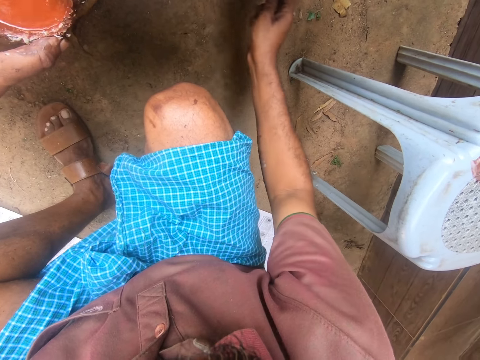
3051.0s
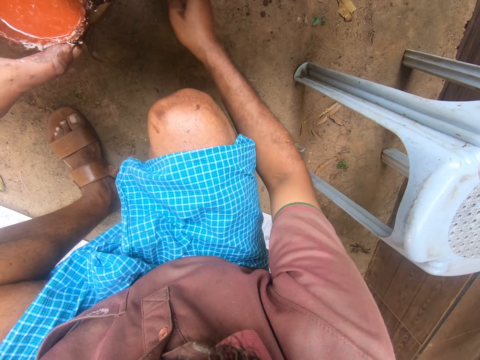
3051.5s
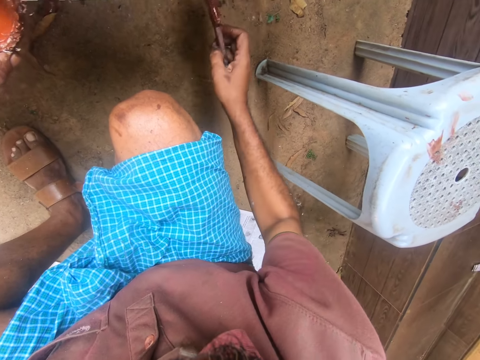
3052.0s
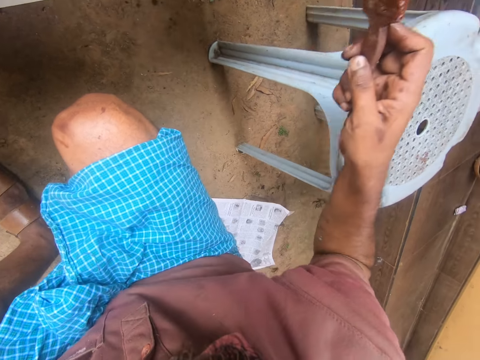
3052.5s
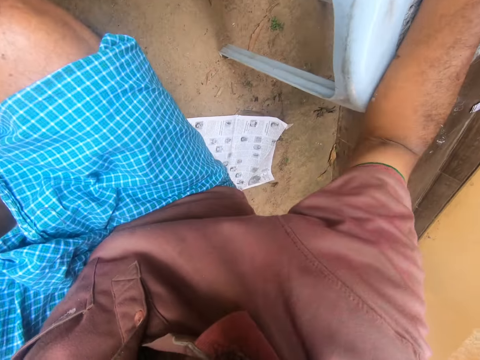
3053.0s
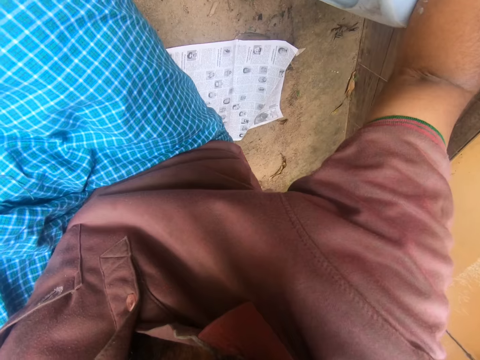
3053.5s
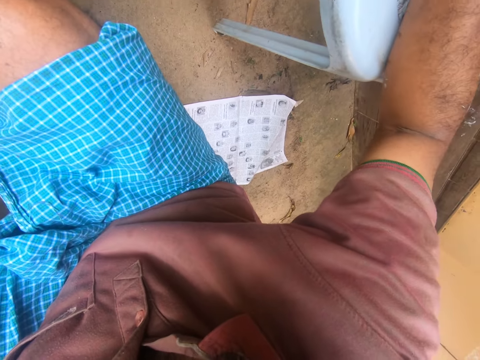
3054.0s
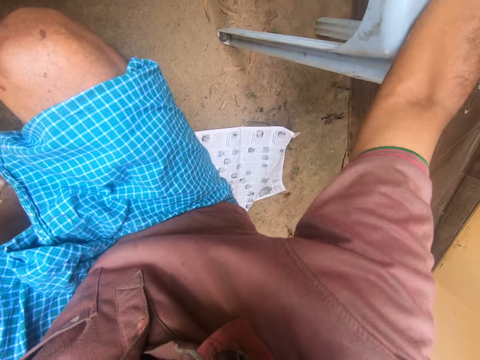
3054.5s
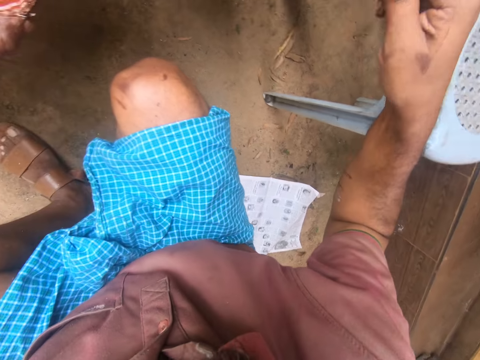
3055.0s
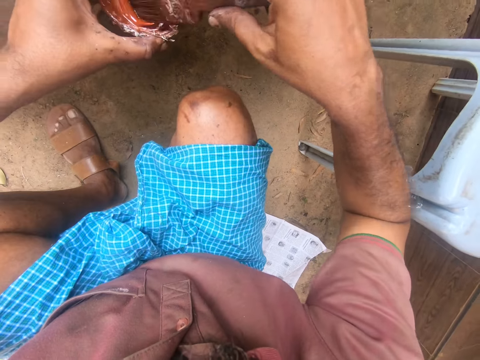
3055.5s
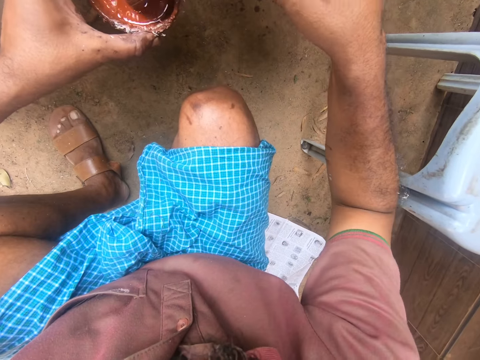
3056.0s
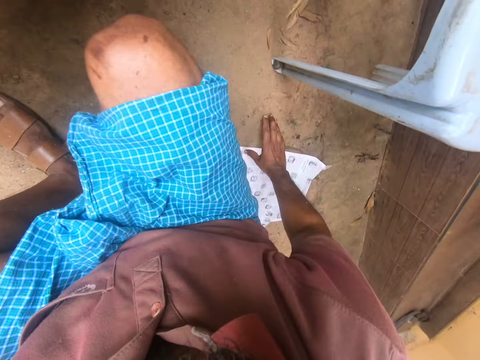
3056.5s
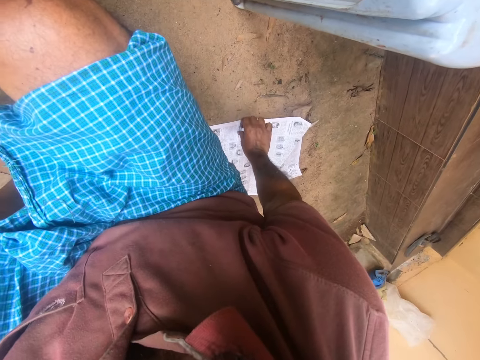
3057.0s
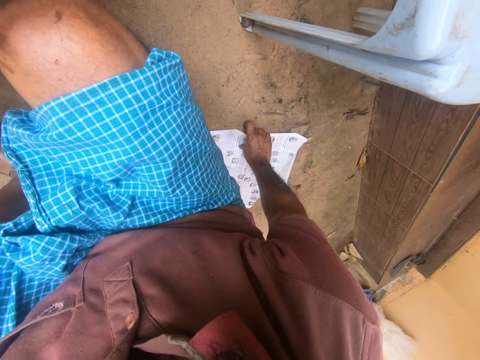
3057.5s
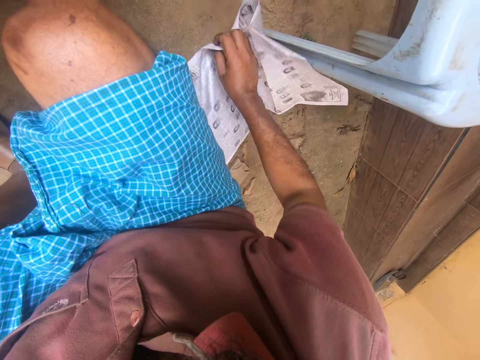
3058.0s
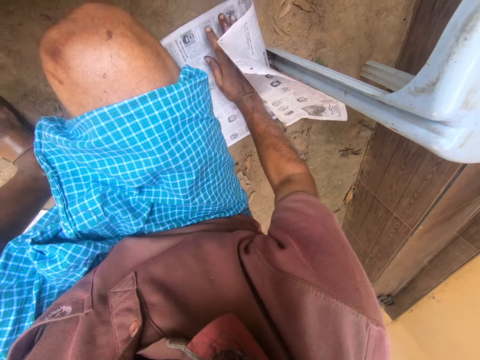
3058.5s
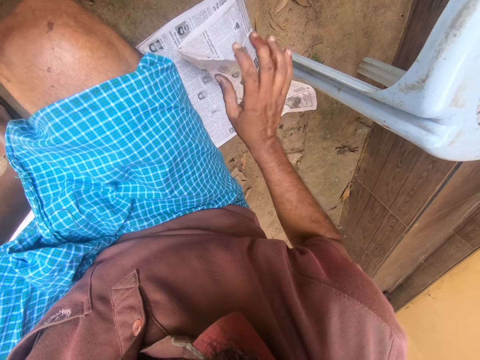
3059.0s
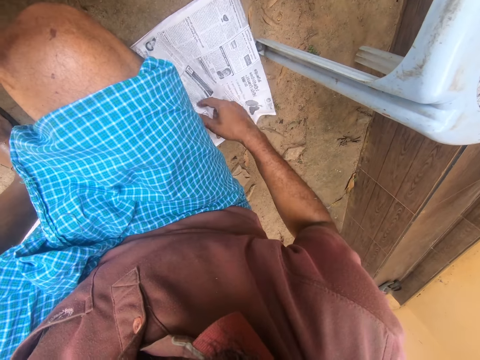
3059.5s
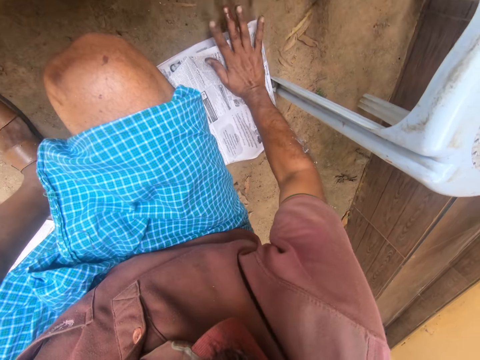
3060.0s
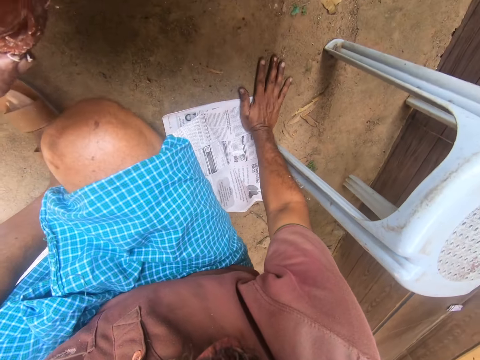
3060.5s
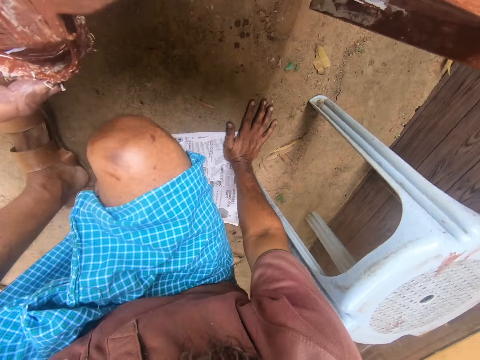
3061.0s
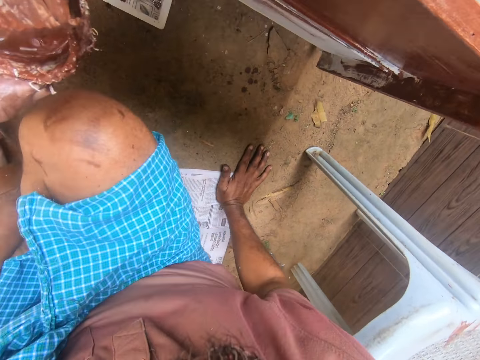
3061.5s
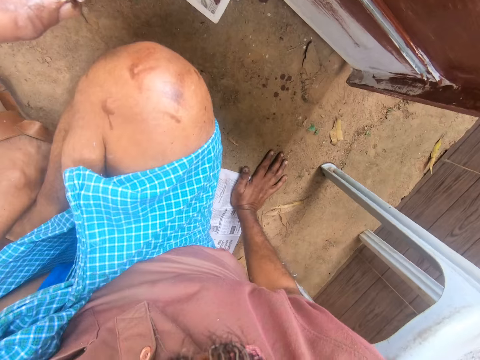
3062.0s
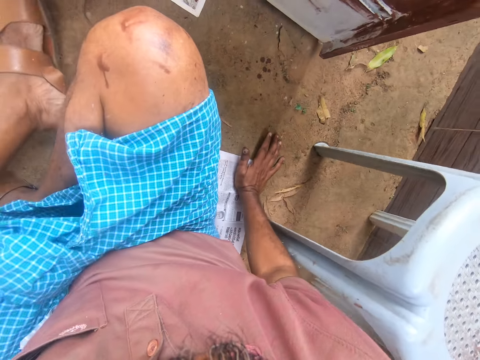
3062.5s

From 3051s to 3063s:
The camera wearer adjusts a white chair. They push a plastic stool. They dip the brush into the paint. They adjust a newspaper. They pick up the newspaper. They put the newspaper down. They put their right hand on the floor.

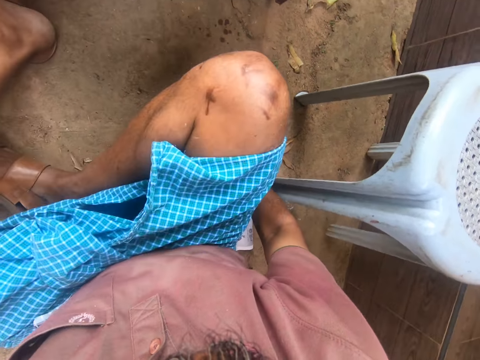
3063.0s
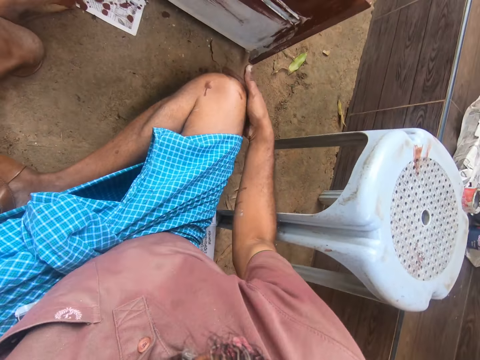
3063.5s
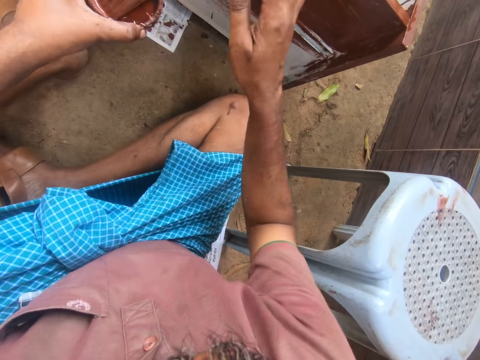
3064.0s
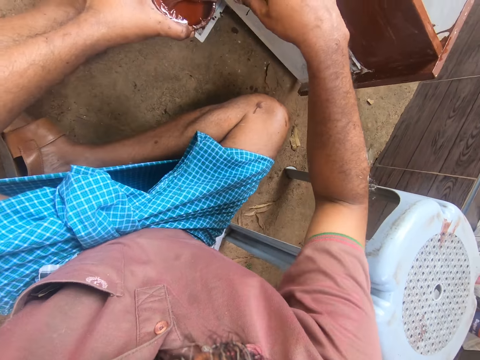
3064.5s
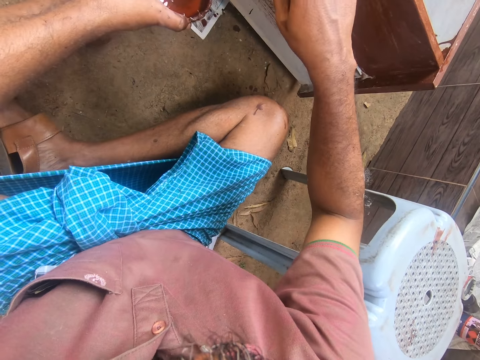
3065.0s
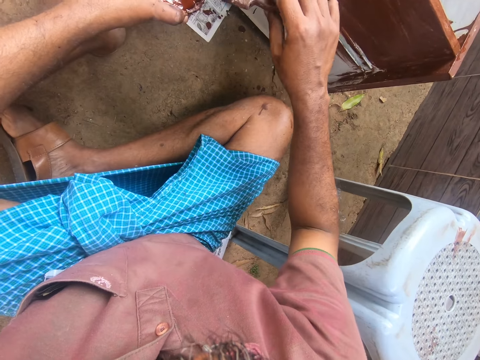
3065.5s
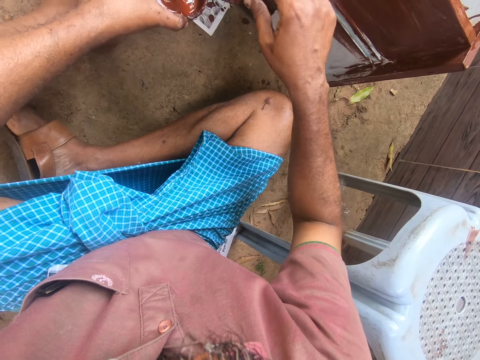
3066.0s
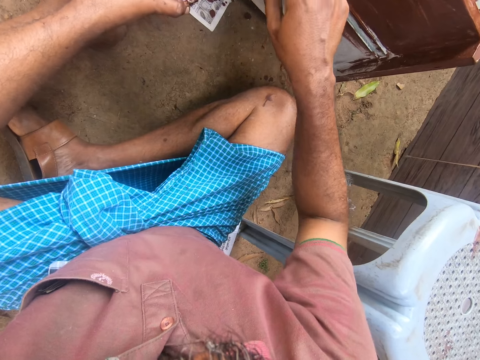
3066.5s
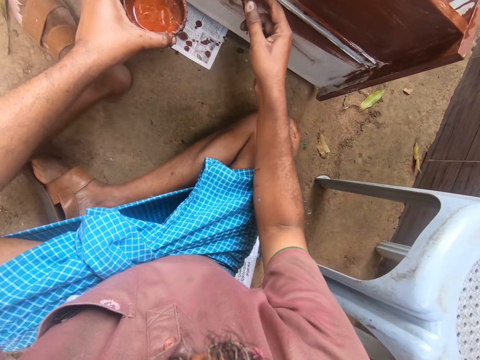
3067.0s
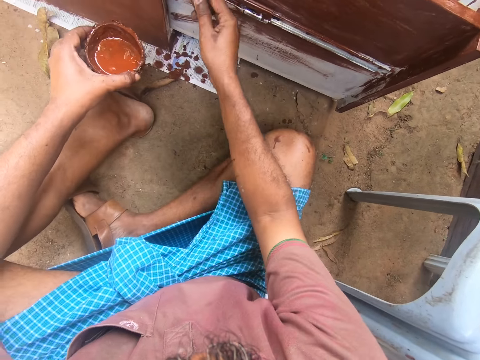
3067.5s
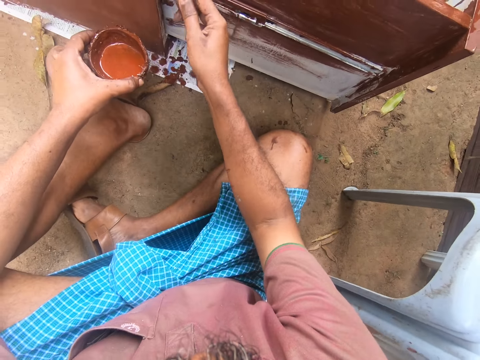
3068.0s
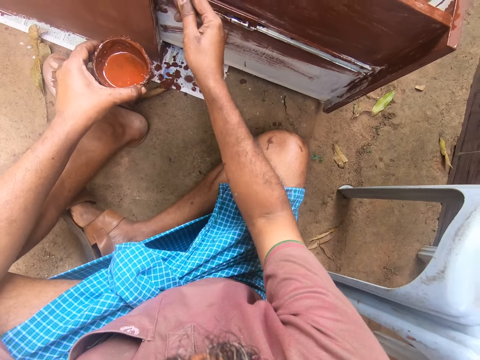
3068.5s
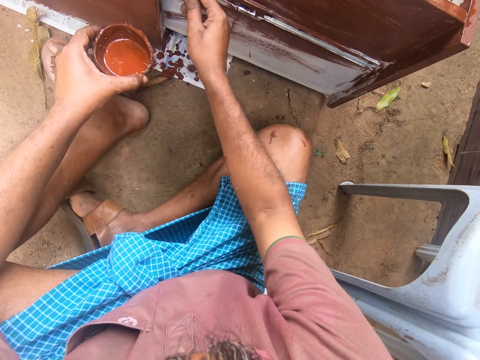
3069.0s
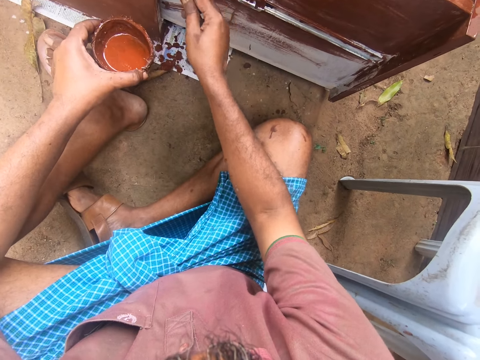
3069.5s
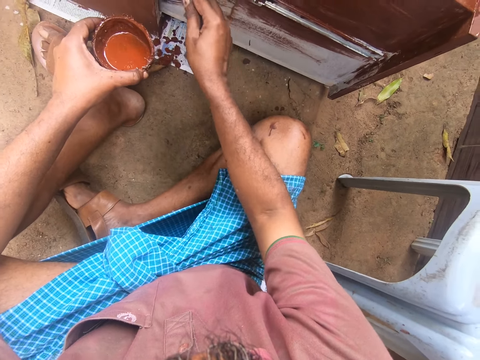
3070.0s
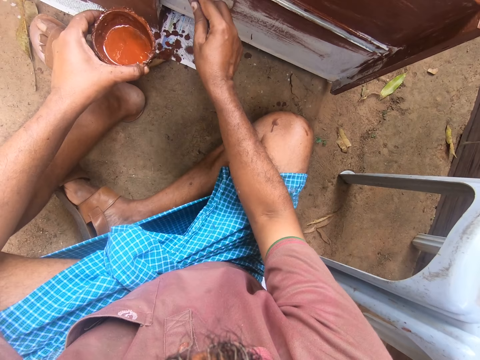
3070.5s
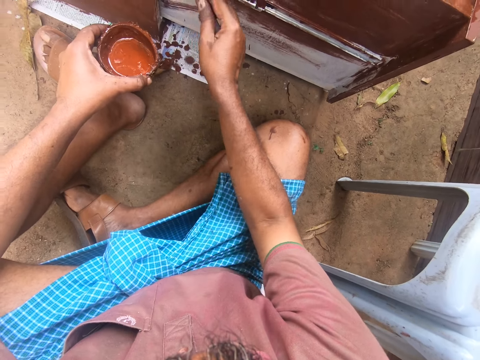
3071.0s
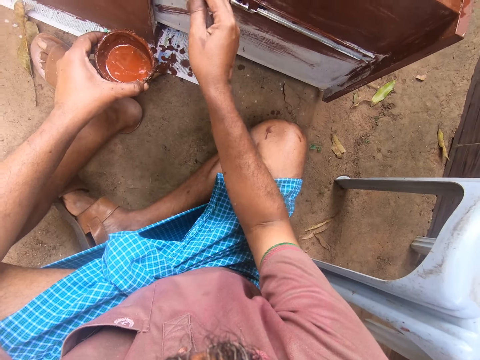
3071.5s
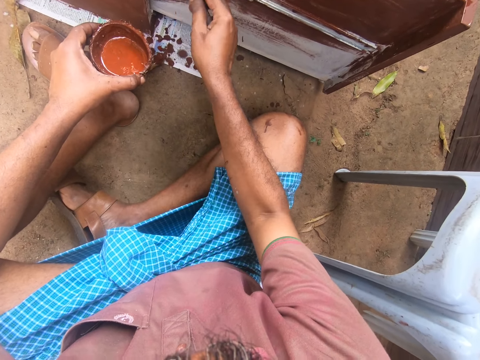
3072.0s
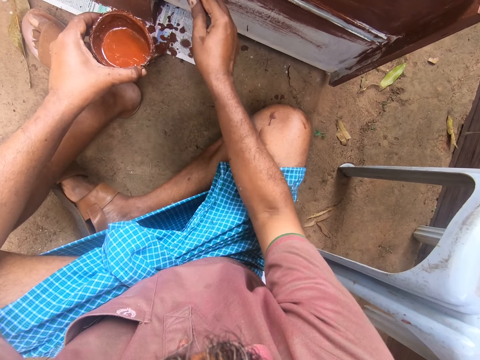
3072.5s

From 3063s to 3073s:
The camera wearer sits on the newspaper. They remove the brush from the paint. They remove excess paint from the brush. They paint the drawer.

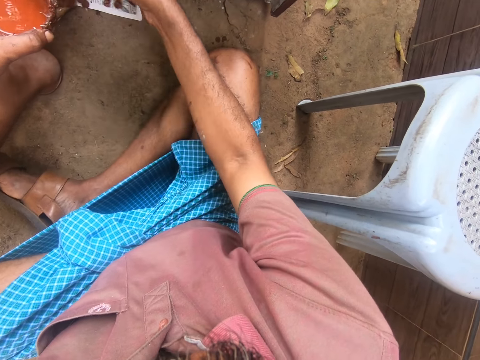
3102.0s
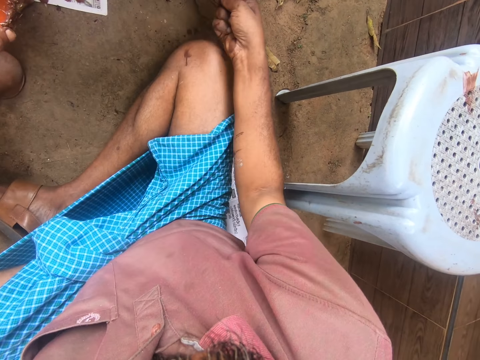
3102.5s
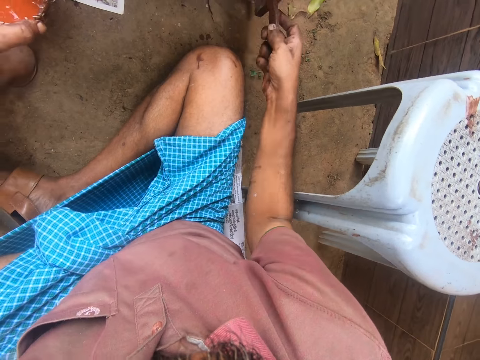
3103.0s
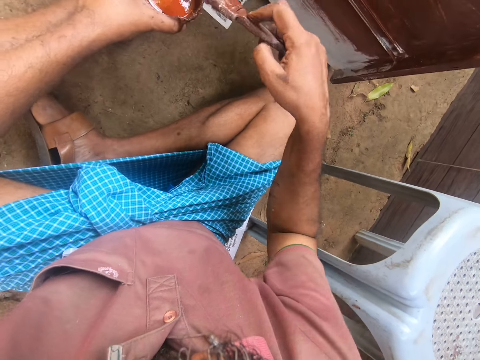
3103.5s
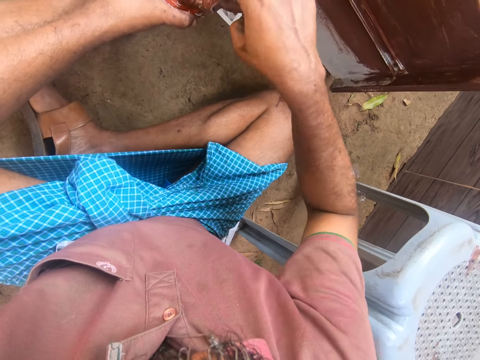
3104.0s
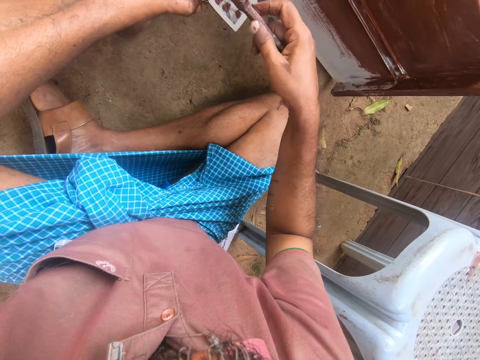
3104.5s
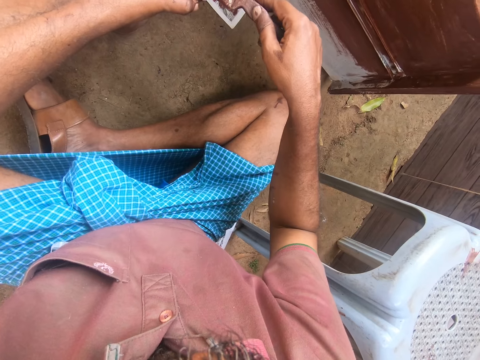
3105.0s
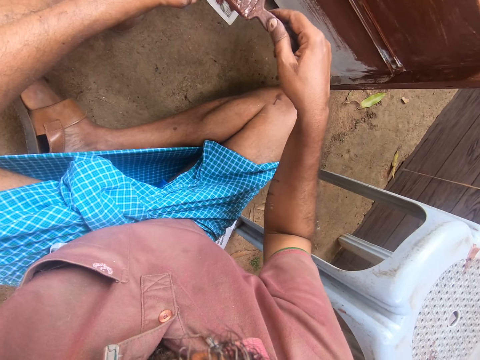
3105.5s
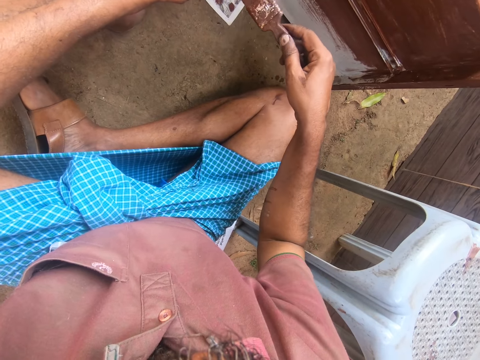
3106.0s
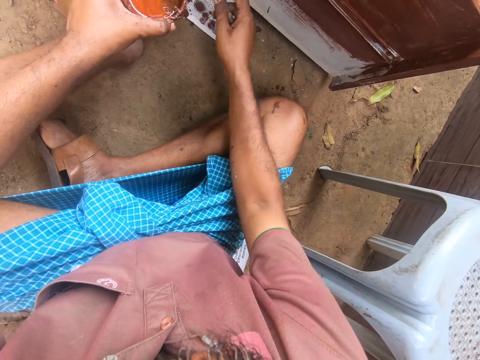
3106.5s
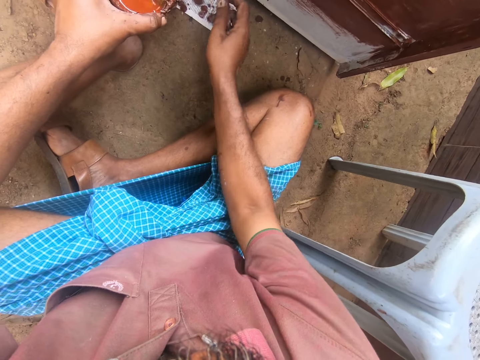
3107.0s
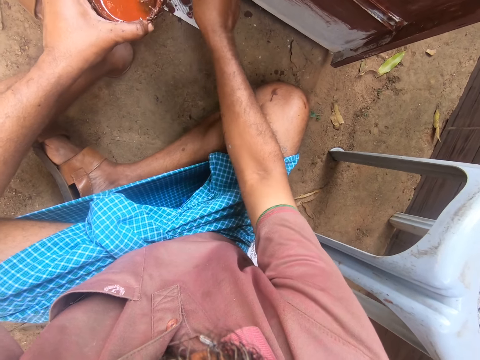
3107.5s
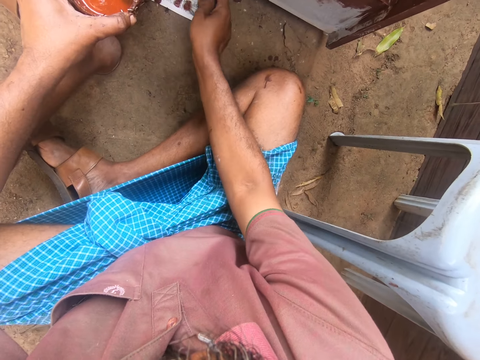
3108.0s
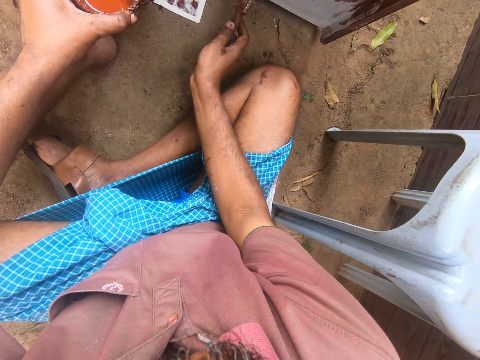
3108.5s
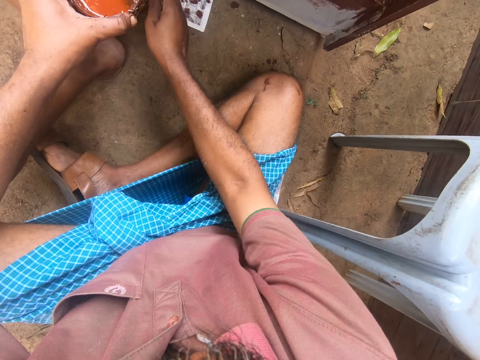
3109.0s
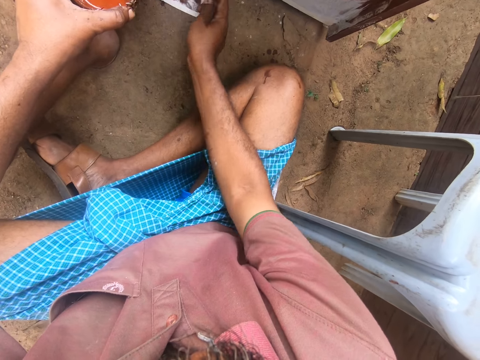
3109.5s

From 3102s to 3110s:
The camera wearer dips the brush into the paint. They turn the brush. They paint the drawer.
